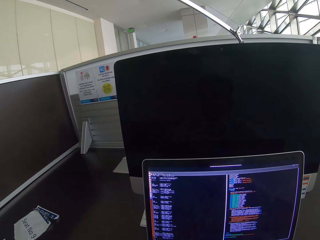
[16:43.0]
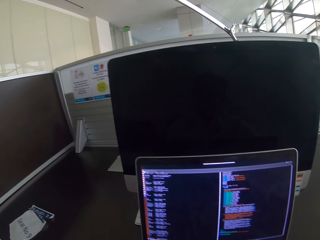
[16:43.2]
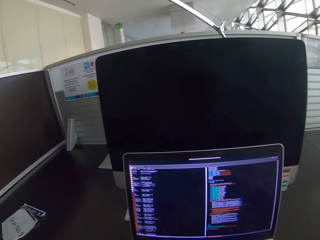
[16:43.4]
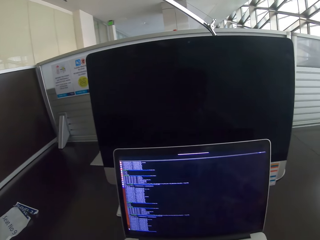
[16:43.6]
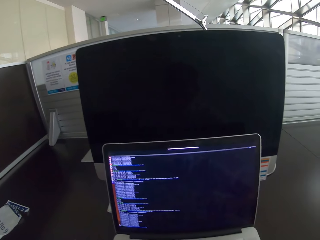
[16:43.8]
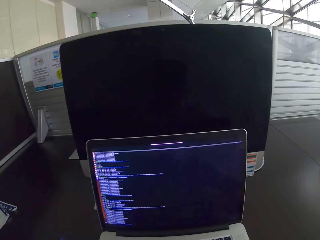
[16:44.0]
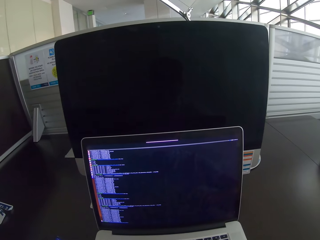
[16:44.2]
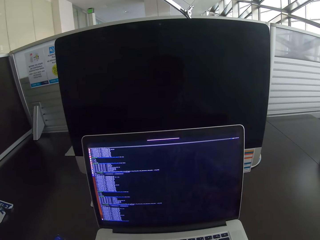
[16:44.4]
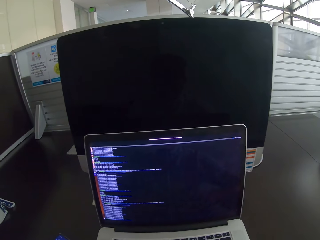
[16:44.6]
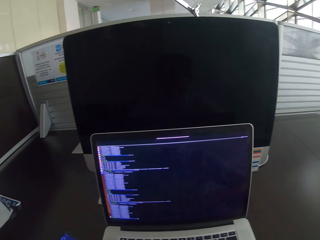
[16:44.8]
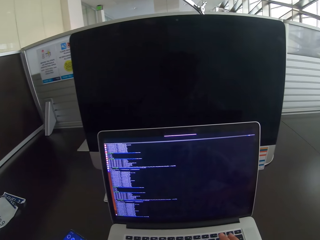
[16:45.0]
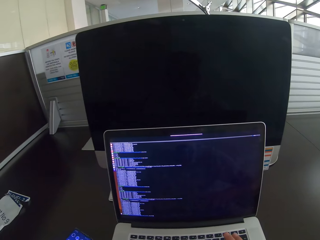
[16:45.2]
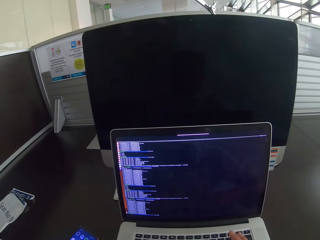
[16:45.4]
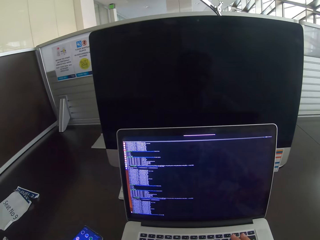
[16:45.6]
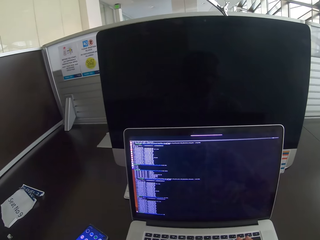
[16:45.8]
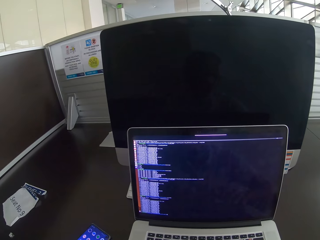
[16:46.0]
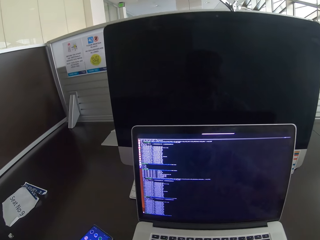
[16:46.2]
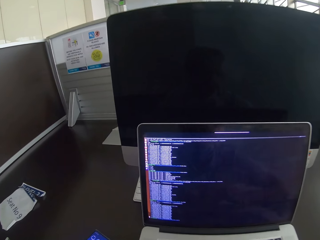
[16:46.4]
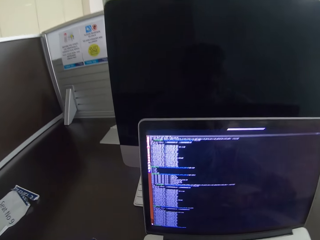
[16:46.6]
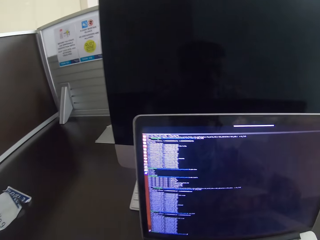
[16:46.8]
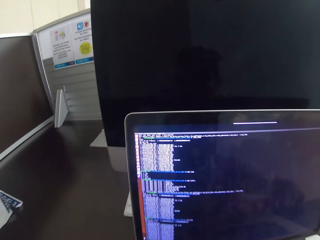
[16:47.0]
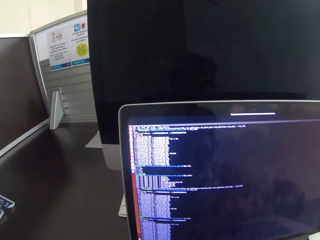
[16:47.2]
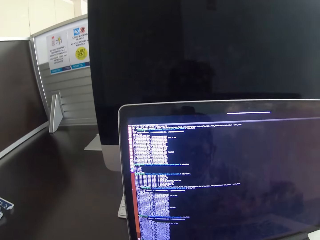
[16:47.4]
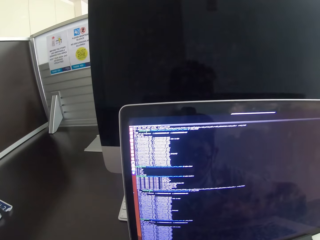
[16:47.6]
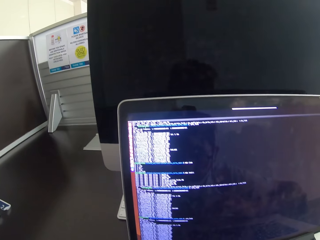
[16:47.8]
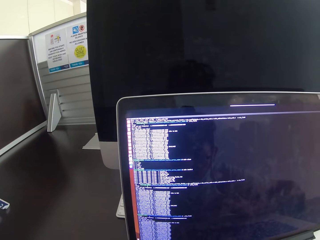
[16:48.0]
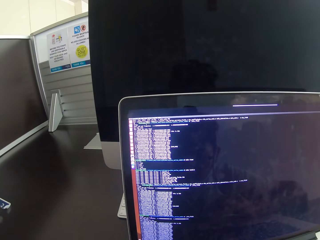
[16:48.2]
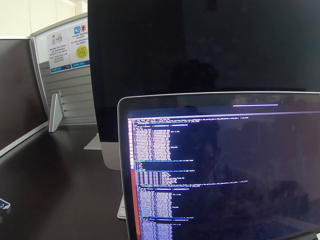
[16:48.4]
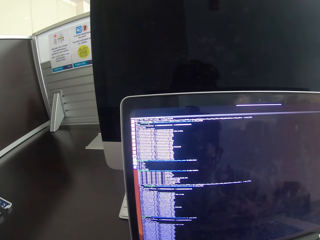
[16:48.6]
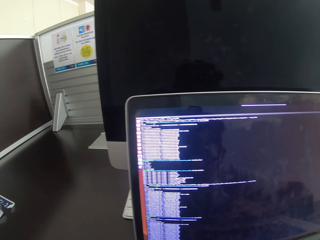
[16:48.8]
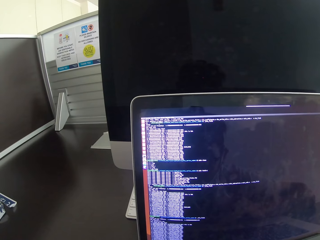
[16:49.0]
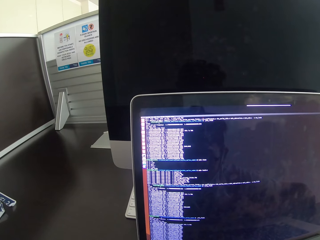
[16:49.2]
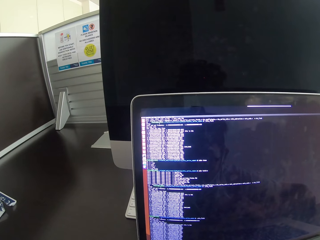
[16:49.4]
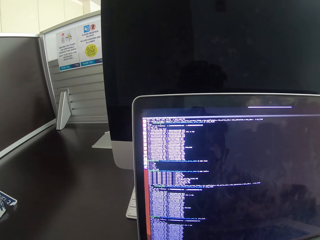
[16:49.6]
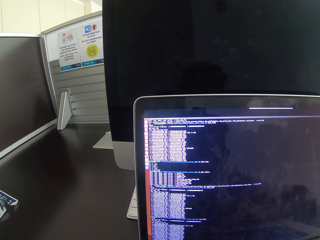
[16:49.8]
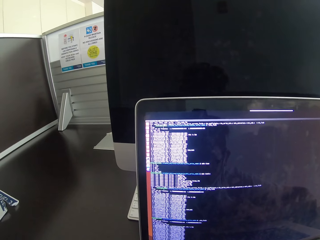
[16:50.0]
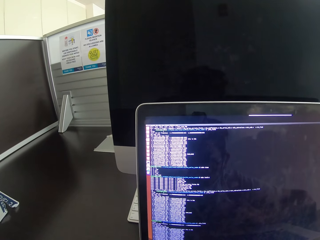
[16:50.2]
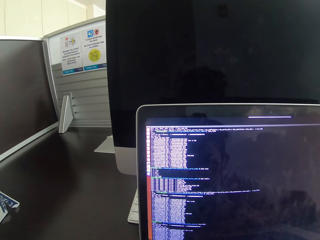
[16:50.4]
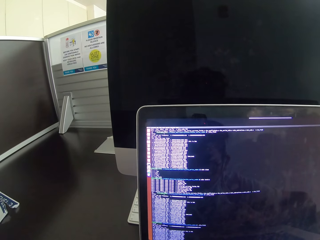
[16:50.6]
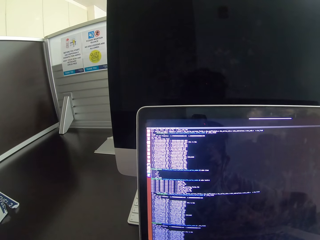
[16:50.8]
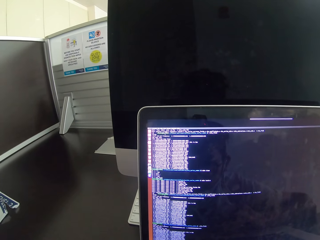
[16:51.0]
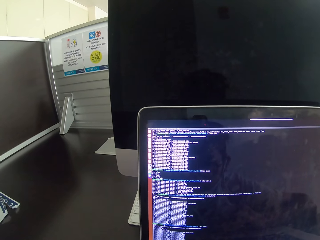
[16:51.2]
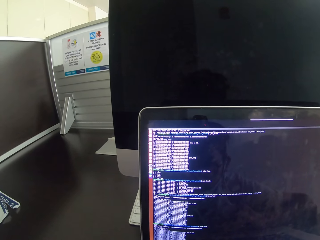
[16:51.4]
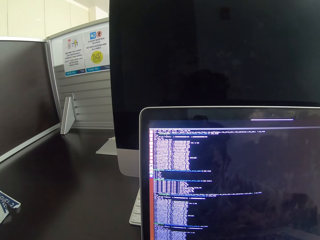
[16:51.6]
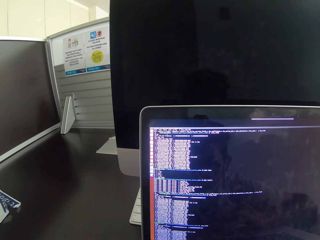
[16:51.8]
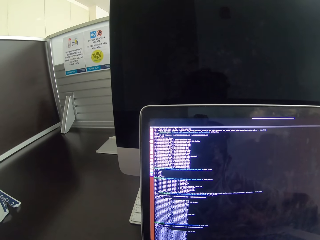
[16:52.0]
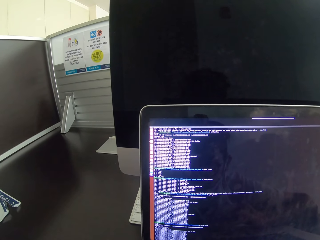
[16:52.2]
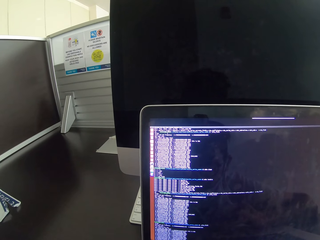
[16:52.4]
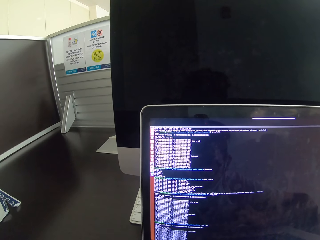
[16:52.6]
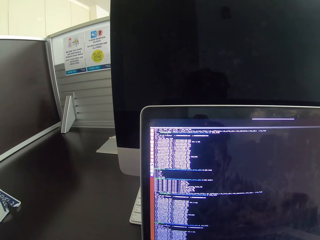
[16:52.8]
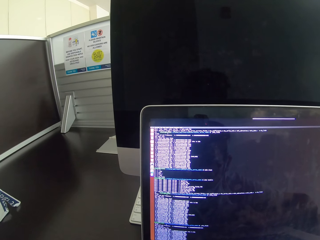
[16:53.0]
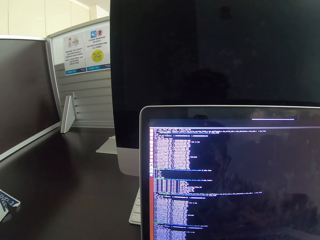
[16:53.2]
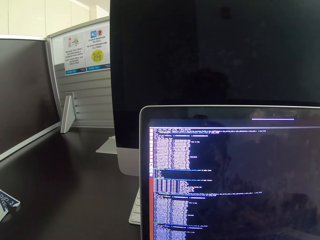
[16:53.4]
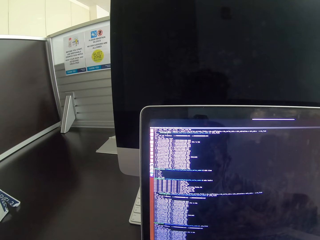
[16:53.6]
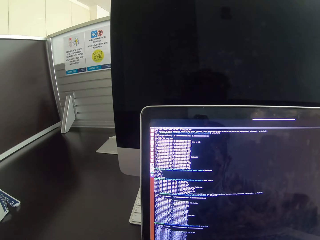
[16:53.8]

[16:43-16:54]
The camera wearer moves closer to the laptop. They stare at the laptop.

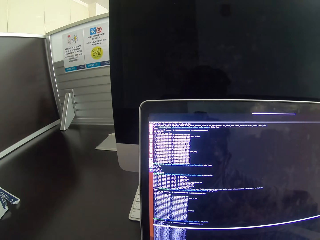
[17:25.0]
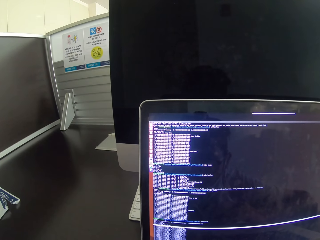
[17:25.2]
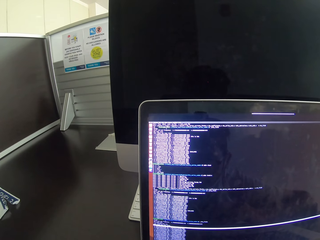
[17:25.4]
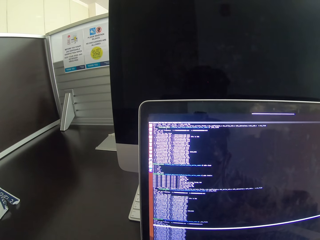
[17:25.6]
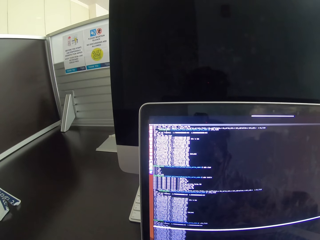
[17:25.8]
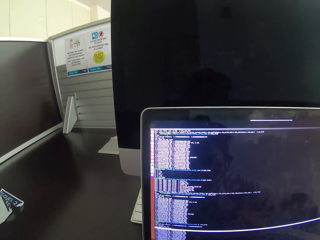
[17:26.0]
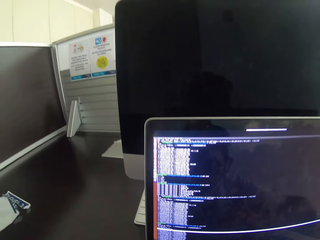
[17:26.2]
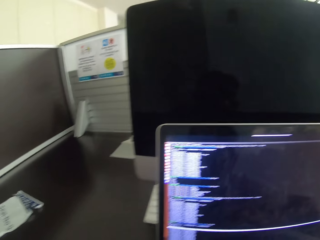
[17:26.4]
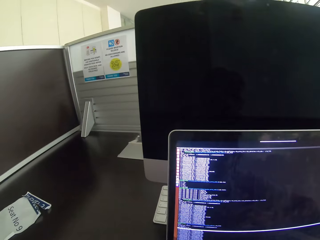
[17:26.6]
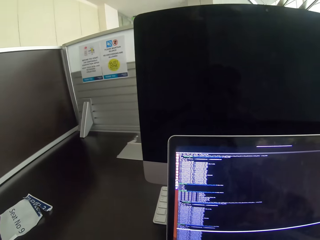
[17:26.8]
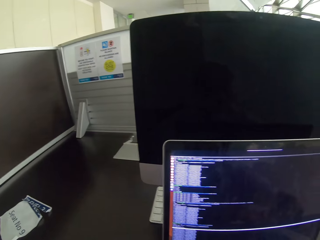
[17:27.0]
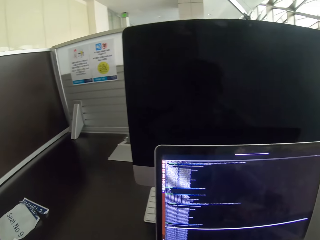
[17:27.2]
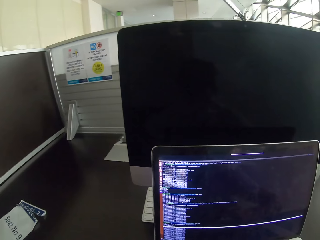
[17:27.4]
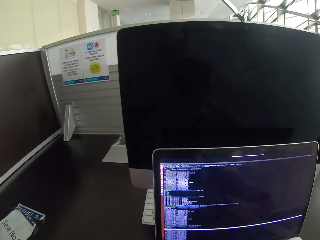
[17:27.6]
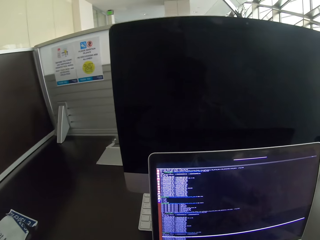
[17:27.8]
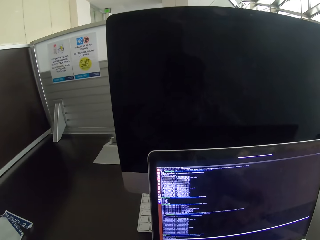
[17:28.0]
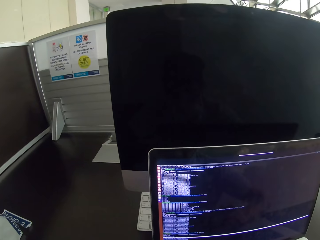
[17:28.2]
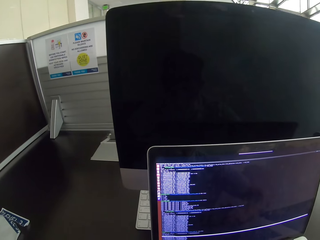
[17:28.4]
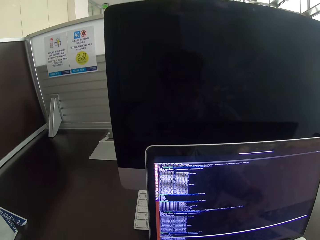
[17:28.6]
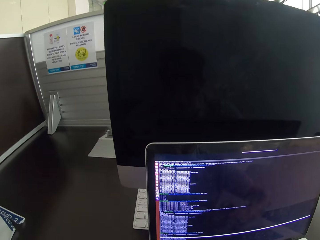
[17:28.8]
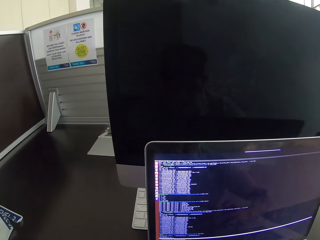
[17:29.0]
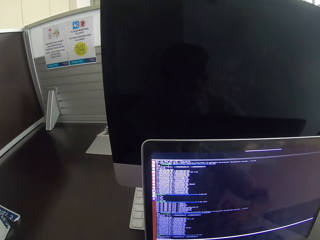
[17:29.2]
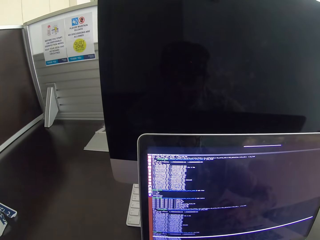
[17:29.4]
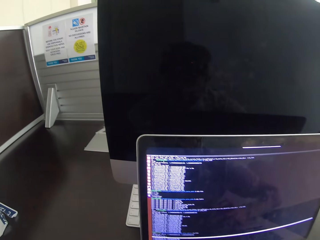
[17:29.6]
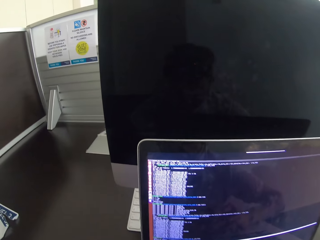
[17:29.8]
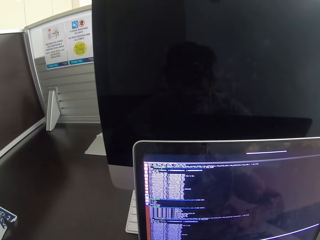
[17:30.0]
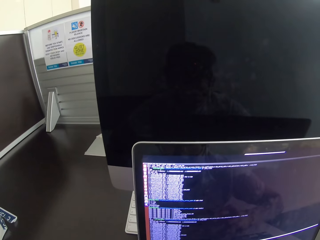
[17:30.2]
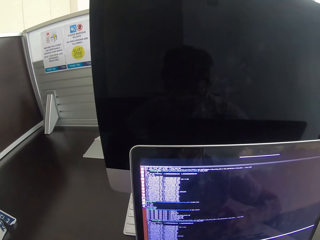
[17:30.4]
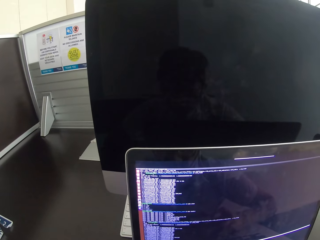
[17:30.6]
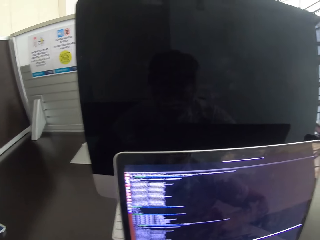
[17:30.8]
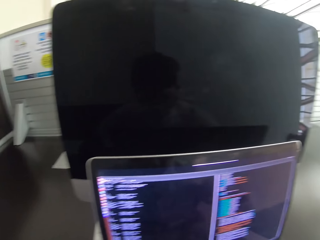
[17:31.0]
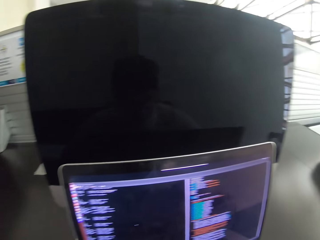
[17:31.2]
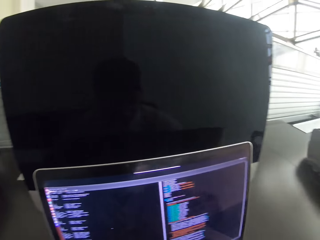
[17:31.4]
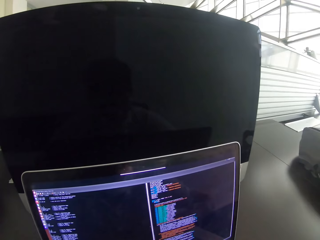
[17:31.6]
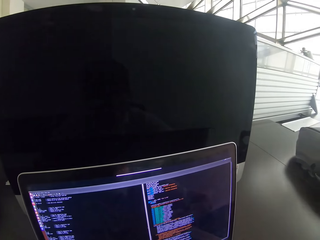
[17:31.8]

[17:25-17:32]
The camera wearer moves from the laptop.

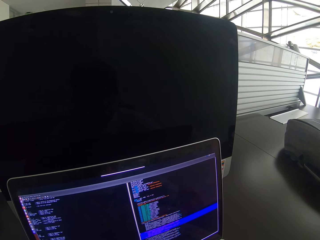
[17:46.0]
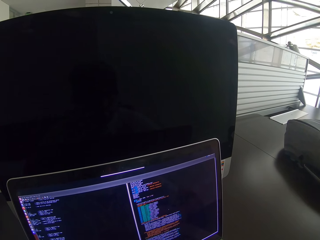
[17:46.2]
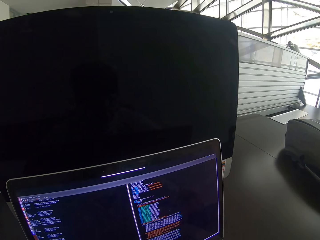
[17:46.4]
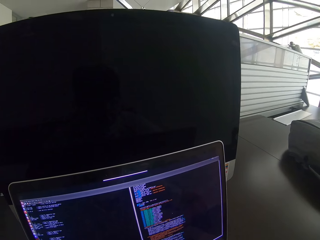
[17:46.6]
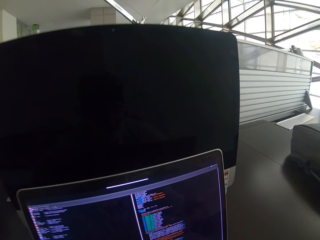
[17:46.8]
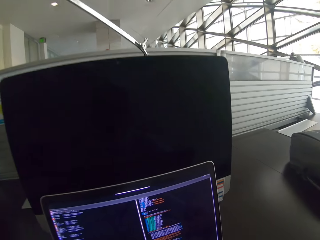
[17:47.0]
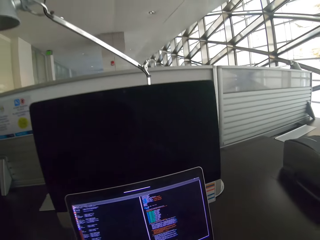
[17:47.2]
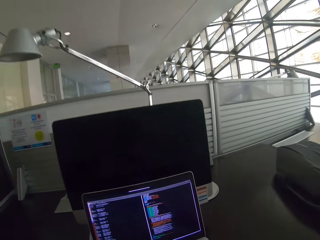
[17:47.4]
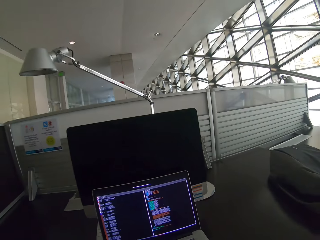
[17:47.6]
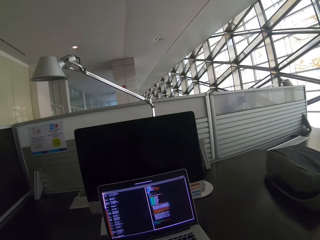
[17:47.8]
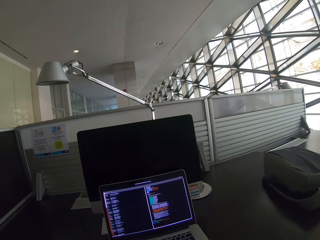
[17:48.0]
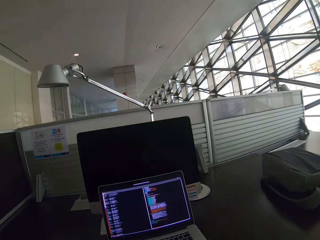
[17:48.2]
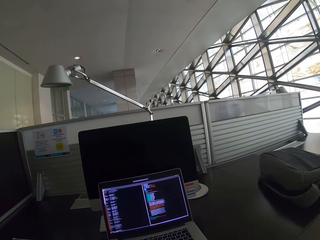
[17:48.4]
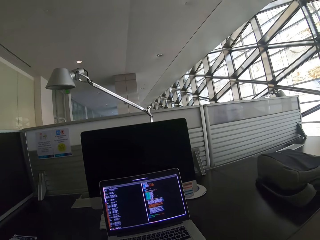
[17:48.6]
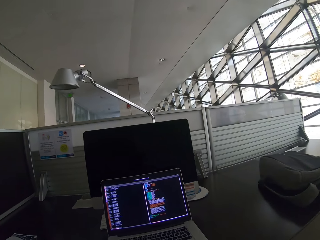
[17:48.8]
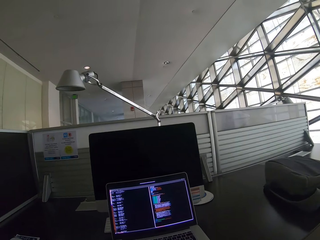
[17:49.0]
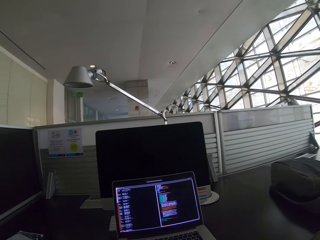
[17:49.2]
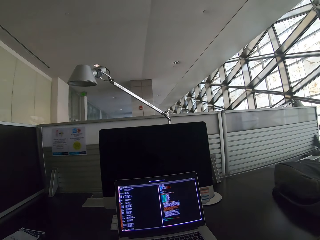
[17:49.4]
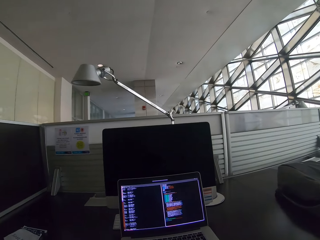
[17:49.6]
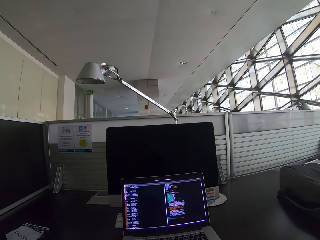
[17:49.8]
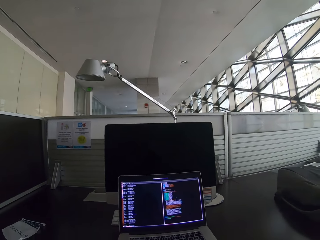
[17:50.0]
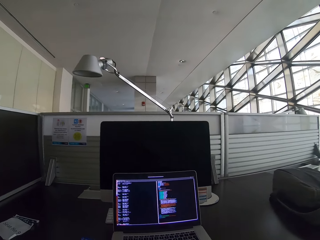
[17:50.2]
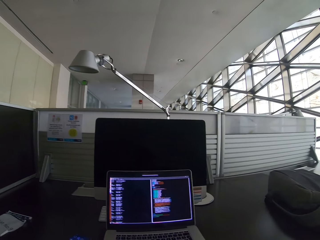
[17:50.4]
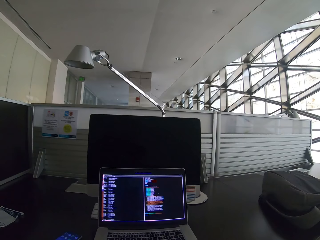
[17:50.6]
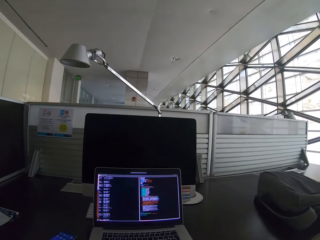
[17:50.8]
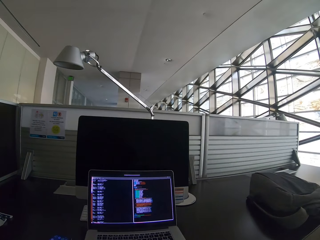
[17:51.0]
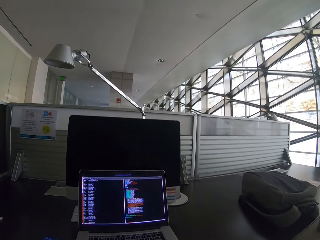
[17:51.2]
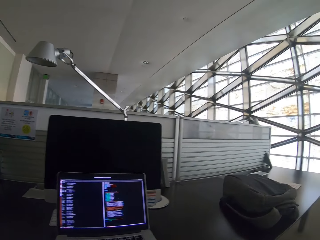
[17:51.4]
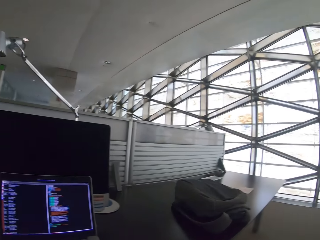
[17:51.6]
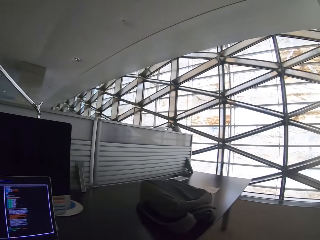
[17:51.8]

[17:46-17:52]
The camera wearer moves from the laptop.
